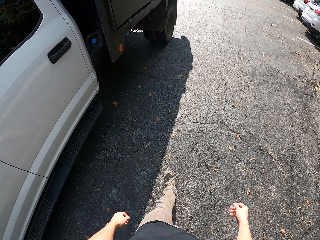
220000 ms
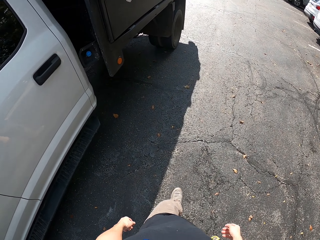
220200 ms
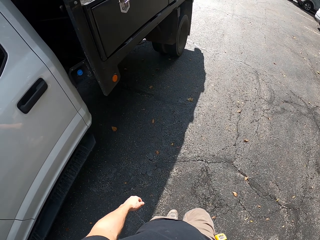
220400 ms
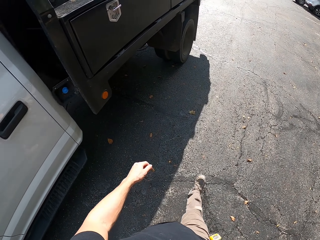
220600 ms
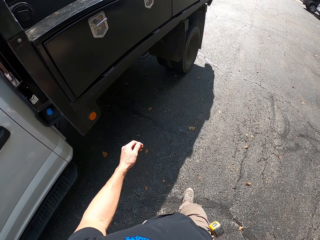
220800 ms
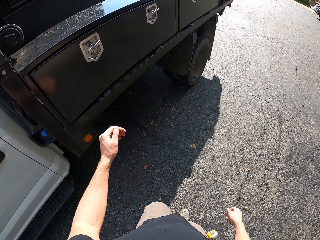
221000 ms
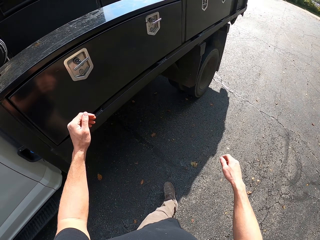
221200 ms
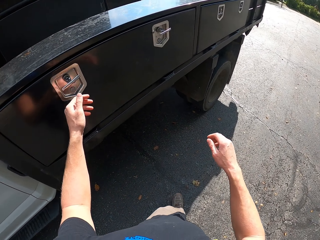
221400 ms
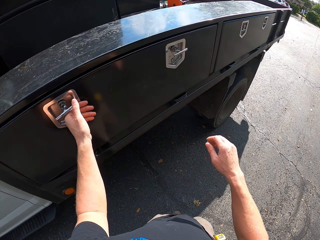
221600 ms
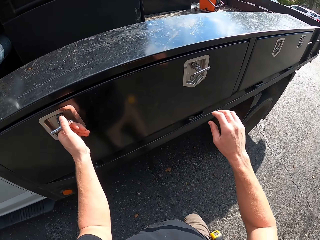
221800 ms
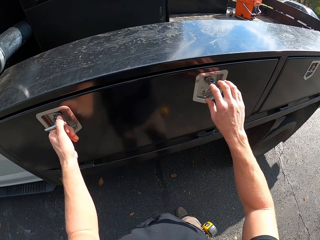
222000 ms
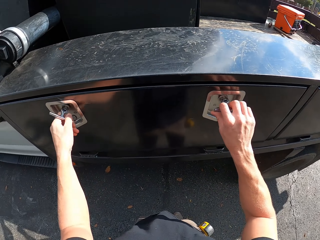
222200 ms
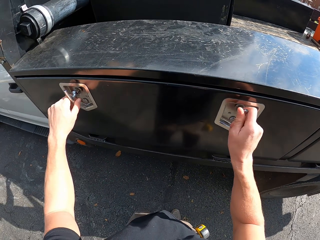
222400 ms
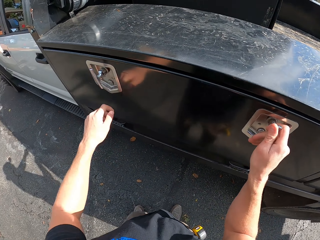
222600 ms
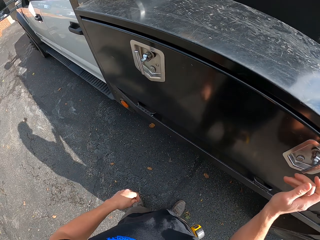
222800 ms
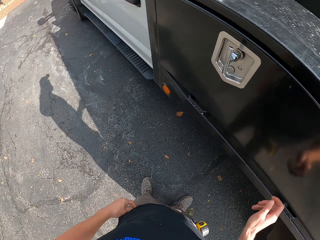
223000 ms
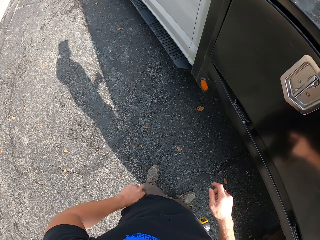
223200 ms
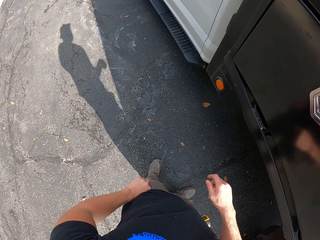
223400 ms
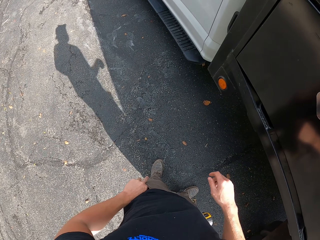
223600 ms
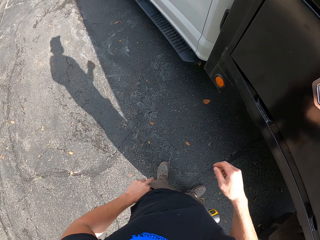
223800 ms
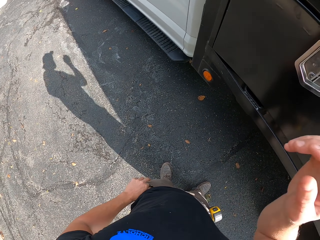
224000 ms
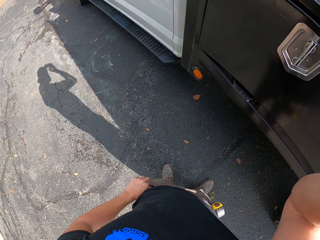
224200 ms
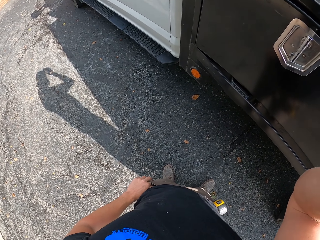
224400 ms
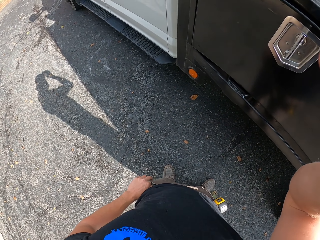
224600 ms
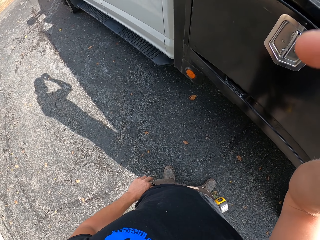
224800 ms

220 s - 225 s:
The camera wearer touches the handles.
